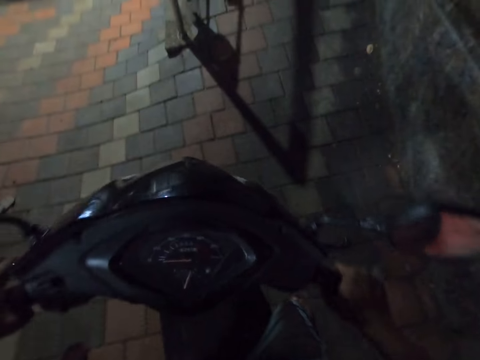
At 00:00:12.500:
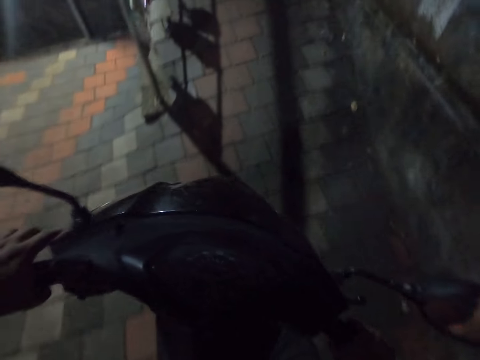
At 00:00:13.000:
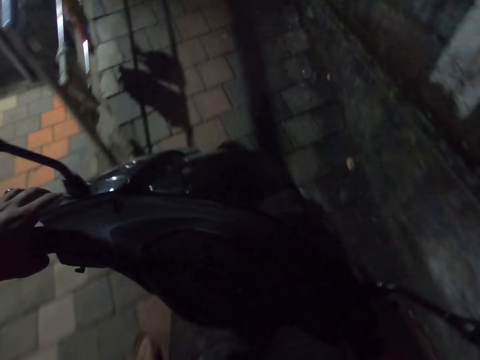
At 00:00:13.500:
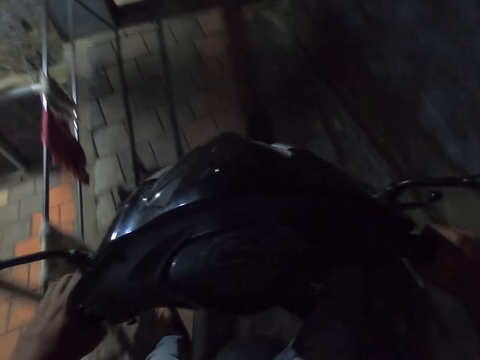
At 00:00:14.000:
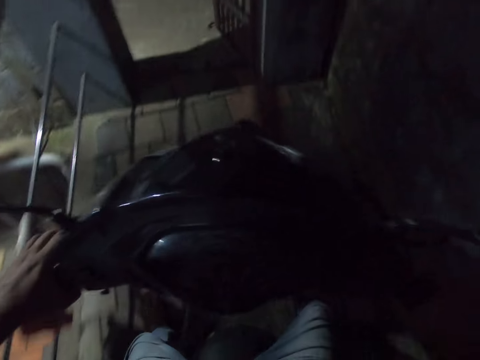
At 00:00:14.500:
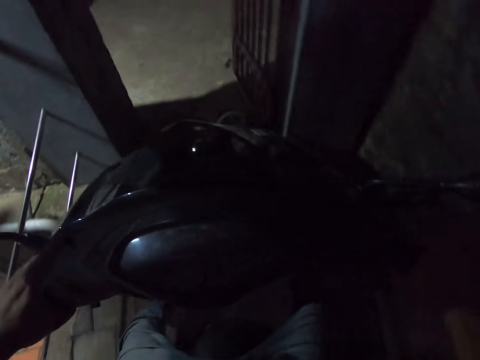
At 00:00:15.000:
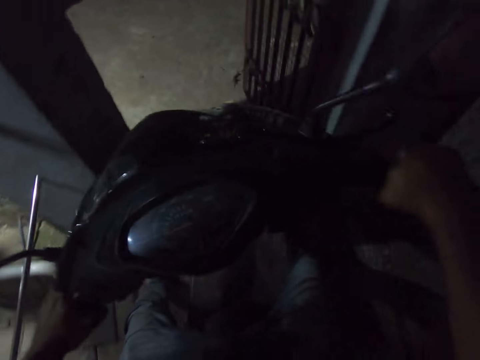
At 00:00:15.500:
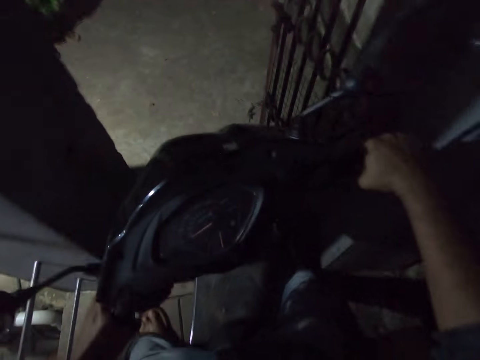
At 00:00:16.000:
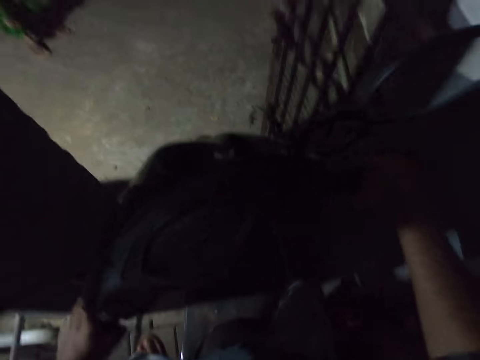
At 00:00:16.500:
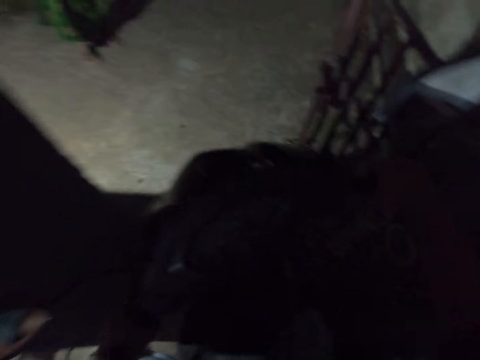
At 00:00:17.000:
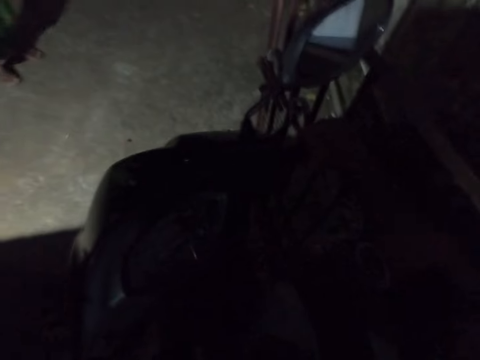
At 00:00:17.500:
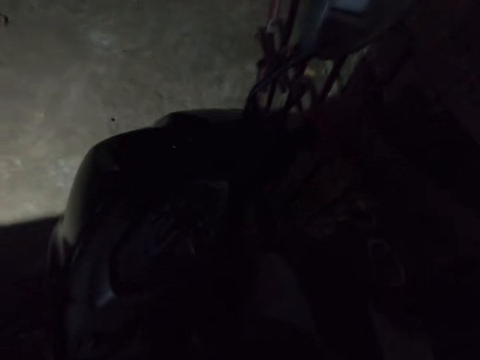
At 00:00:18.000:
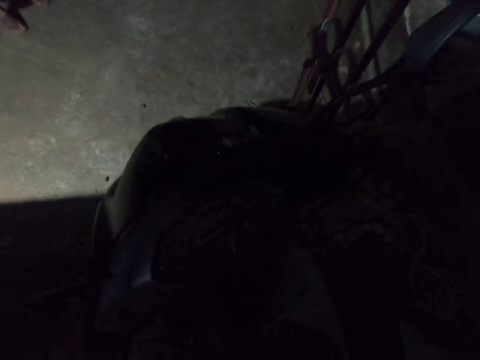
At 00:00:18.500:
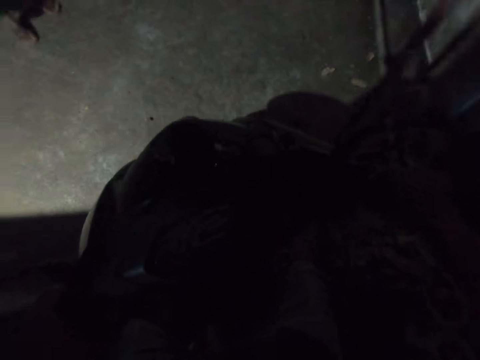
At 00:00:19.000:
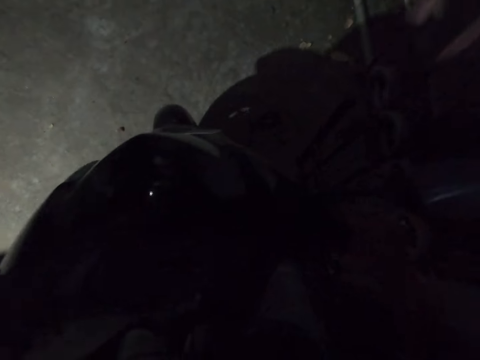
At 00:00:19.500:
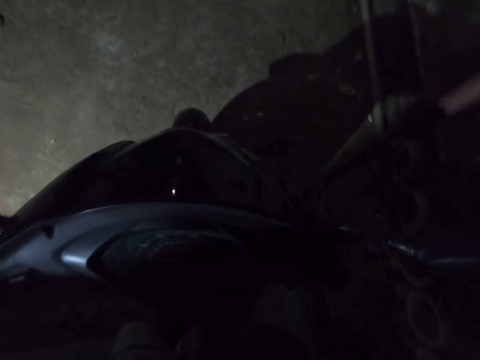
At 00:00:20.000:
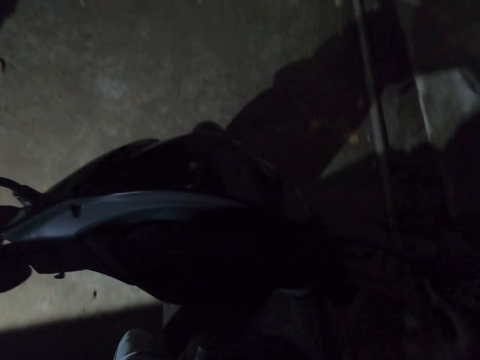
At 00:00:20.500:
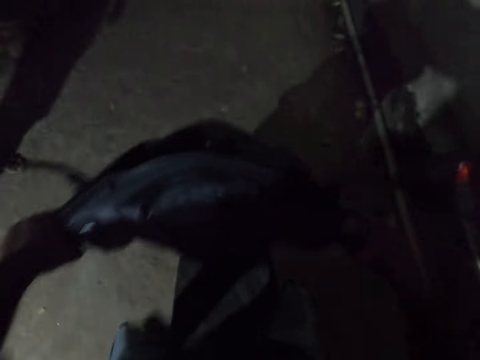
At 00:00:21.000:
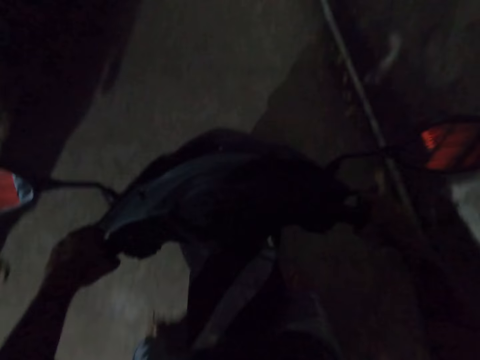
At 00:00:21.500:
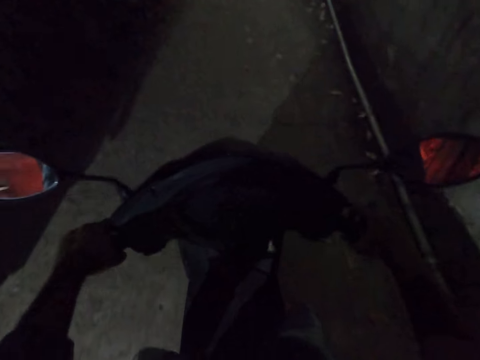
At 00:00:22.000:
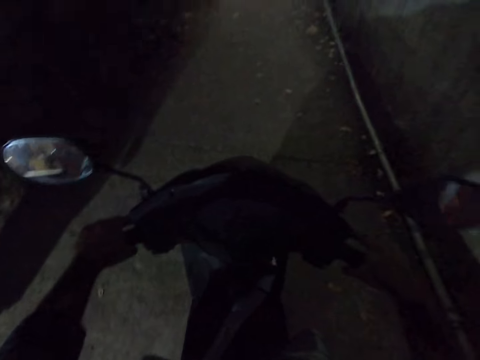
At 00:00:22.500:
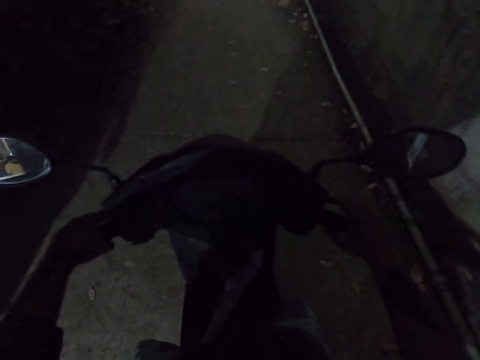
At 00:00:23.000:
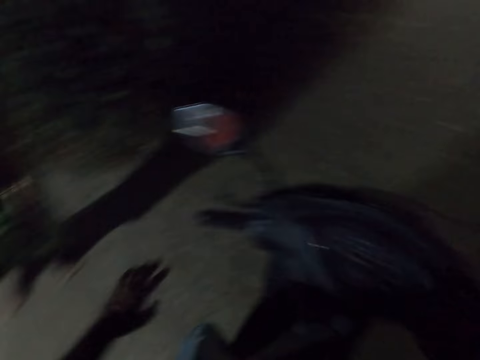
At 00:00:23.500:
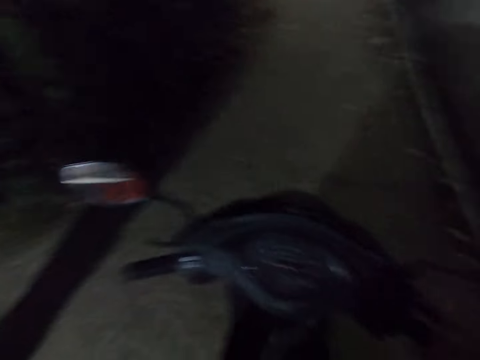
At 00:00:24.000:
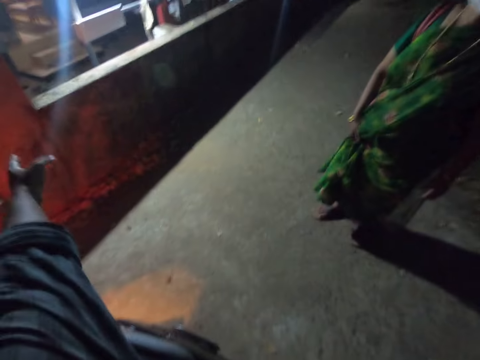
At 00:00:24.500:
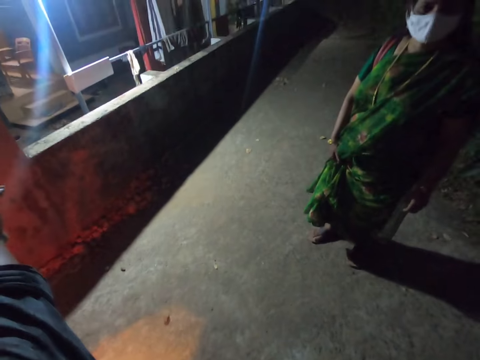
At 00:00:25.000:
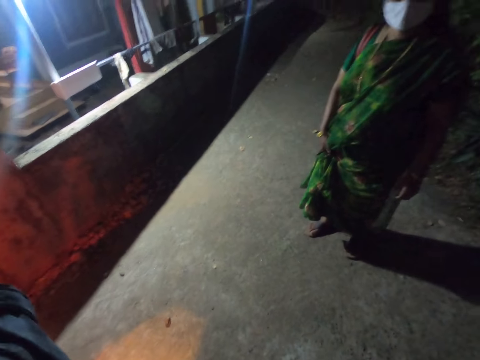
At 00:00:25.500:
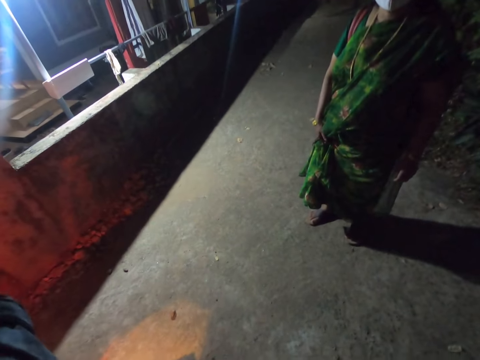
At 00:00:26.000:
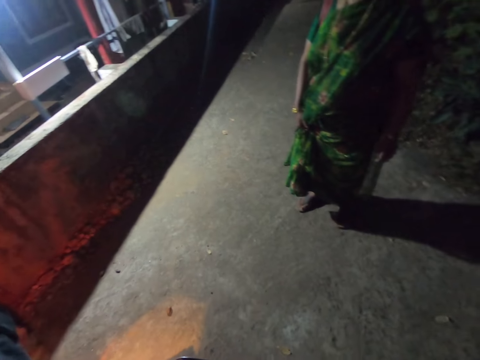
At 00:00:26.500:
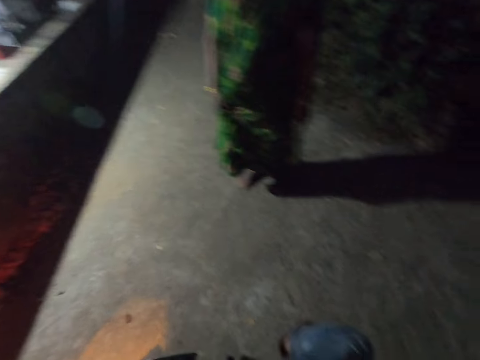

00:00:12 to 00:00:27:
The camera wearer rides a scooter. They drive the motorcycle out of the gate. They stop on the way. They talk to a person. They take the mask or camera from another person. They stop on the way.

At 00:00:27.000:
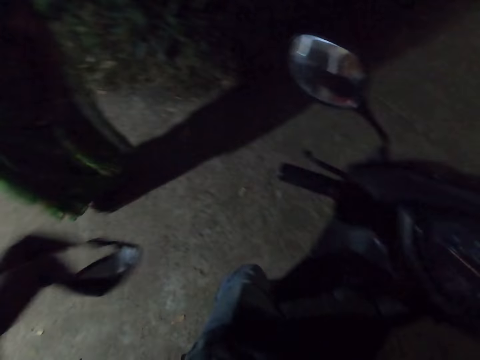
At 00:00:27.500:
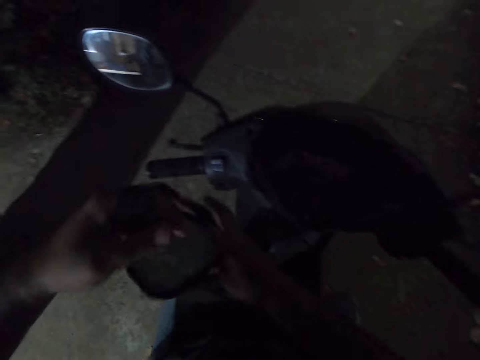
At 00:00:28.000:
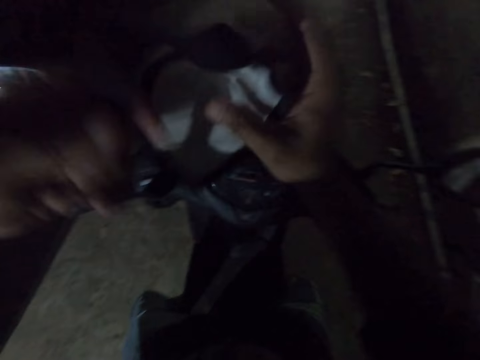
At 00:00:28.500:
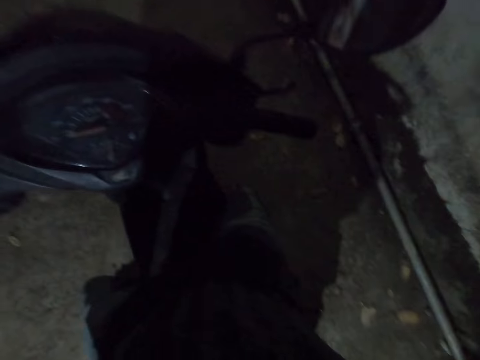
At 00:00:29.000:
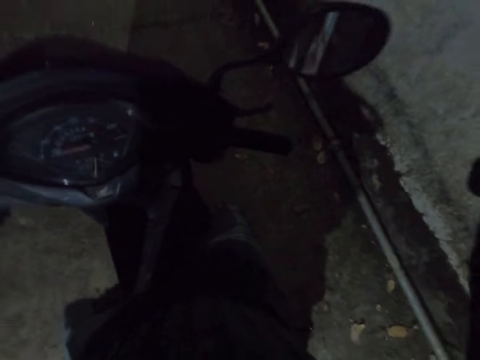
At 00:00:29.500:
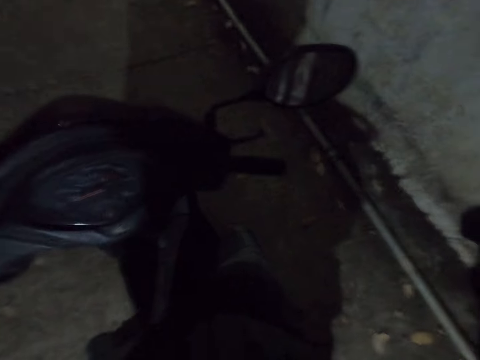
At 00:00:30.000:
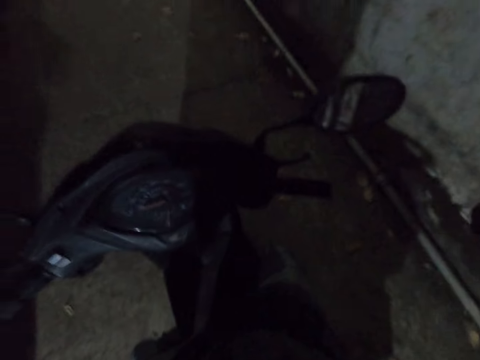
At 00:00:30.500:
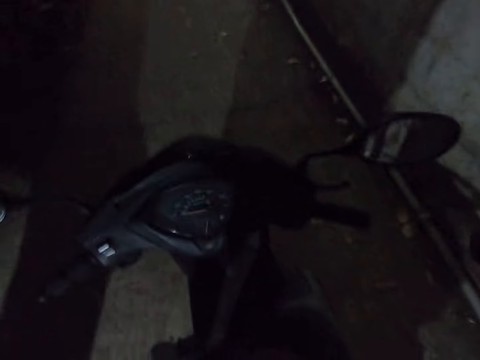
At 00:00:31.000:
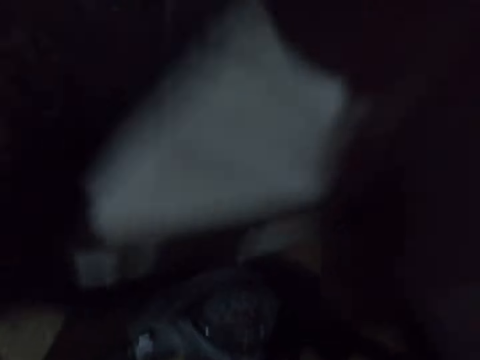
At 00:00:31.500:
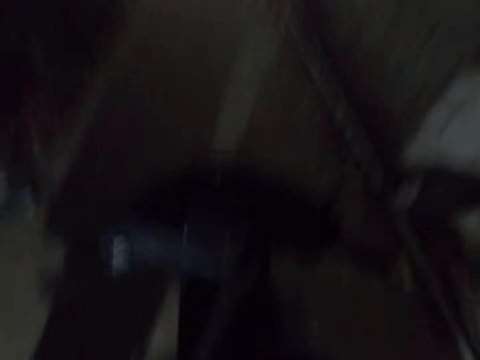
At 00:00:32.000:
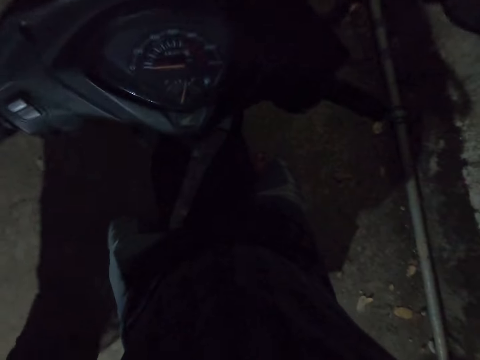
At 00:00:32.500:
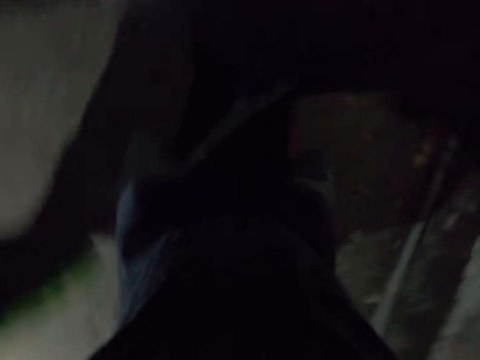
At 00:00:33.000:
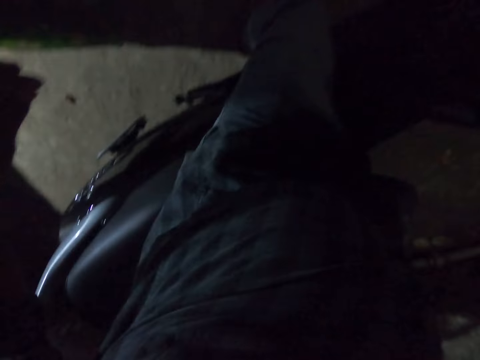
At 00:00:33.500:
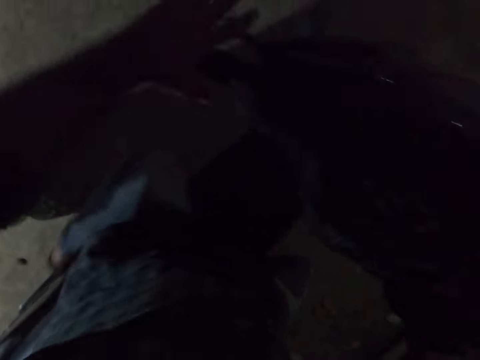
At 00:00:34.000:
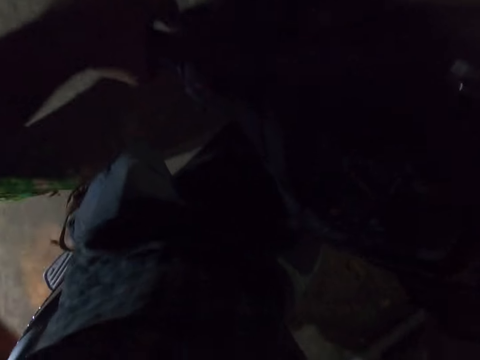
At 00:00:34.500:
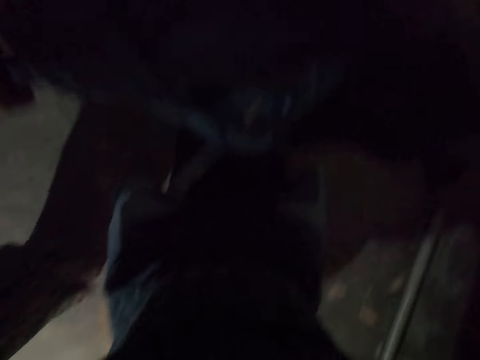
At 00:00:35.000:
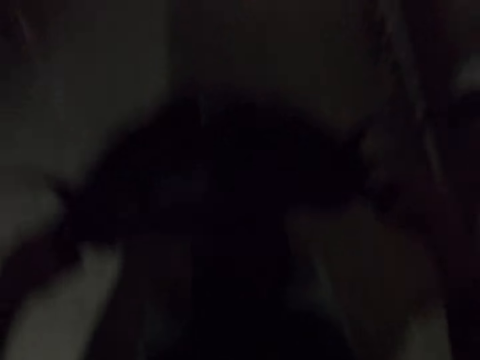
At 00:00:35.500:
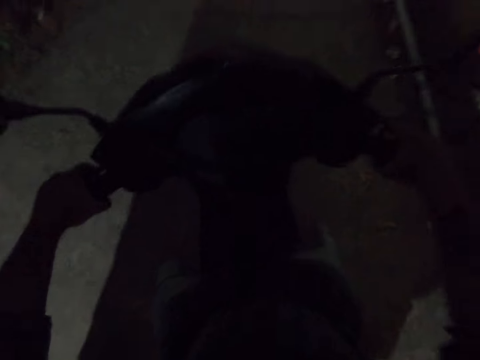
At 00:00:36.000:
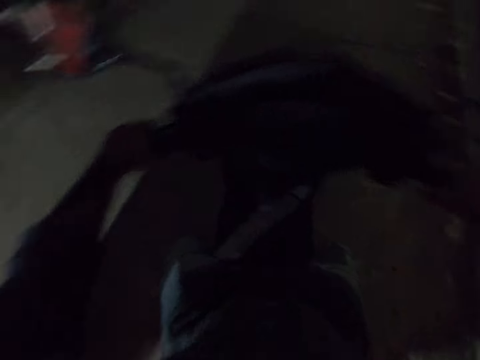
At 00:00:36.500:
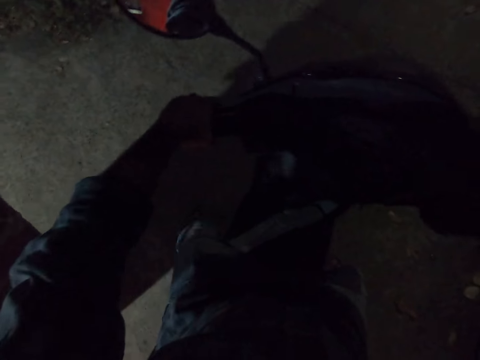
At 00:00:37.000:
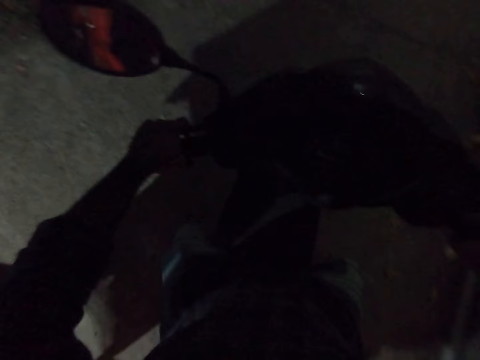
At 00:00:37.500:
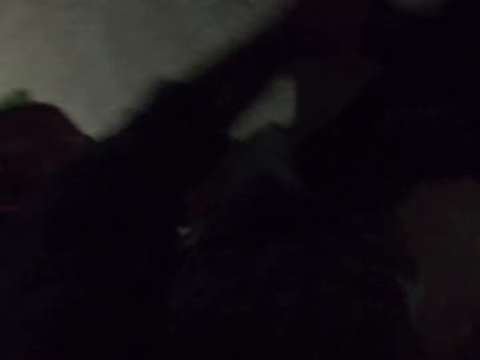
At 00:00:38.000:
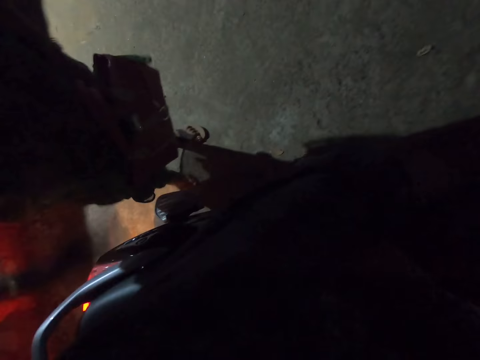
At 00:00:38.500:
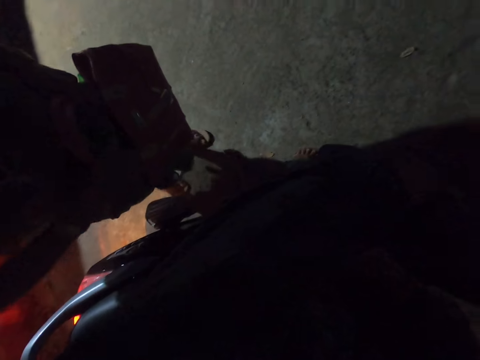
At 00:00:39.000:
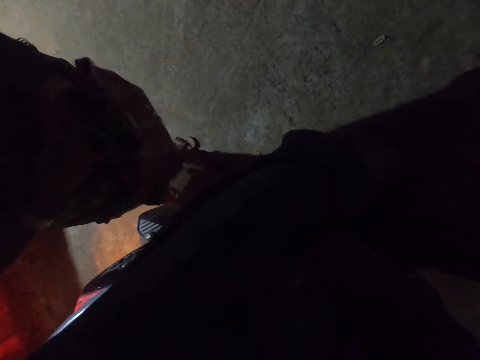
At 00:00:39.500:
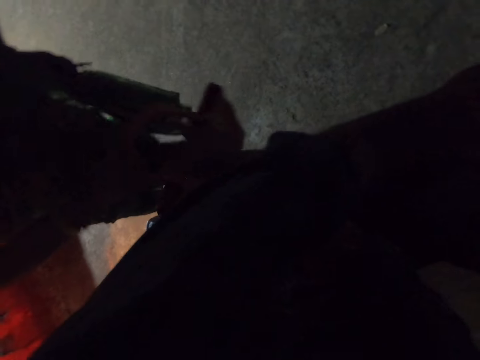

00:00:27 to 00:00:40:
The camera wearer interacts with a person. They wear the mask or camera on the motorcycle. They talk to the person. They interact with the person.
